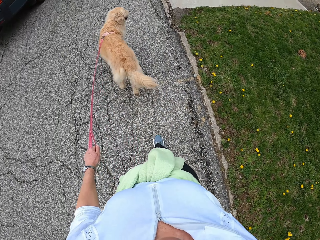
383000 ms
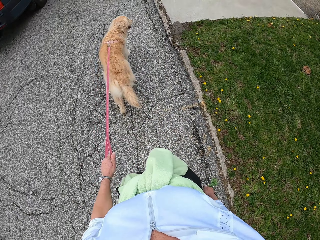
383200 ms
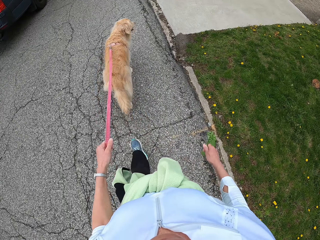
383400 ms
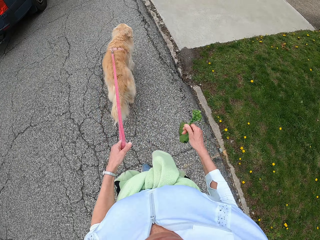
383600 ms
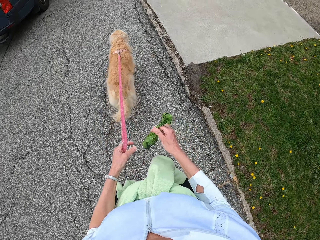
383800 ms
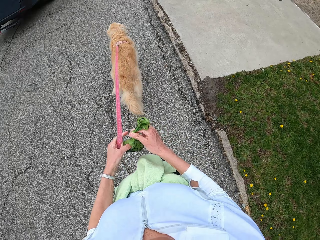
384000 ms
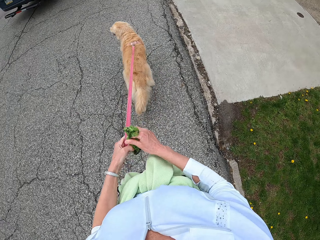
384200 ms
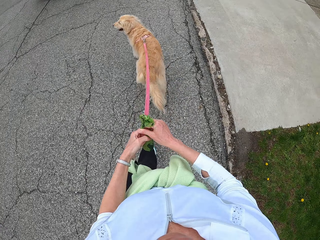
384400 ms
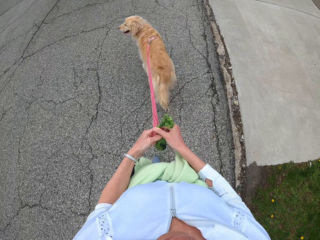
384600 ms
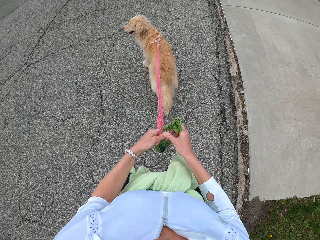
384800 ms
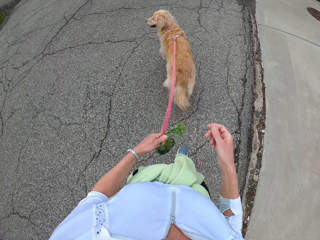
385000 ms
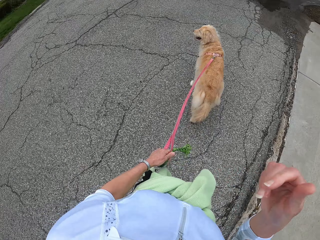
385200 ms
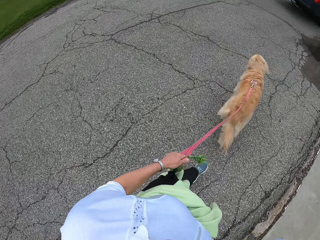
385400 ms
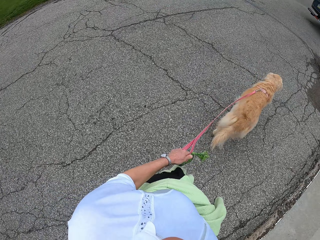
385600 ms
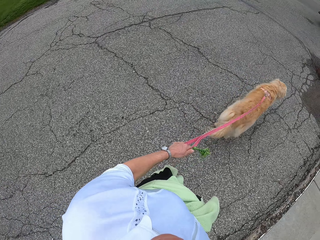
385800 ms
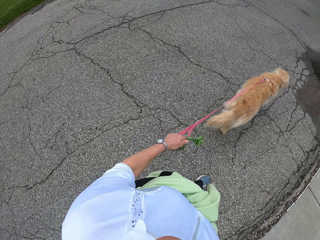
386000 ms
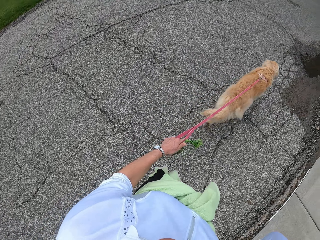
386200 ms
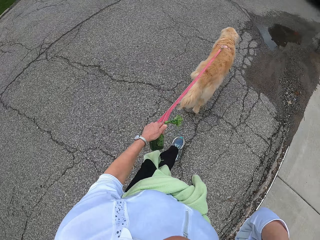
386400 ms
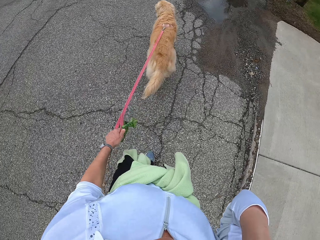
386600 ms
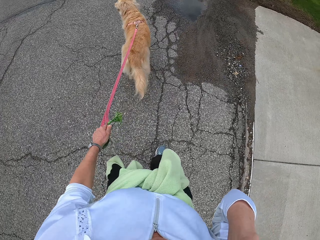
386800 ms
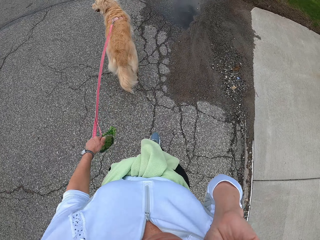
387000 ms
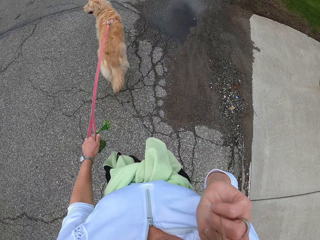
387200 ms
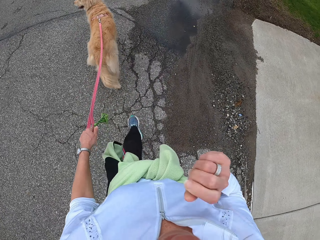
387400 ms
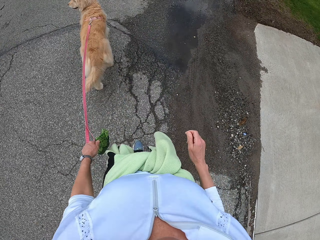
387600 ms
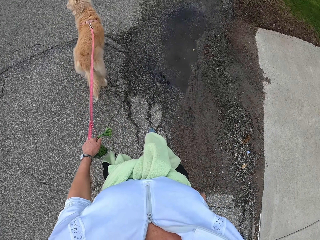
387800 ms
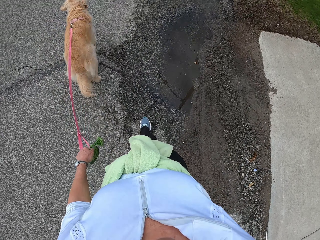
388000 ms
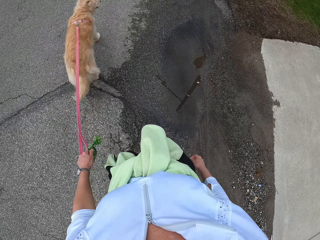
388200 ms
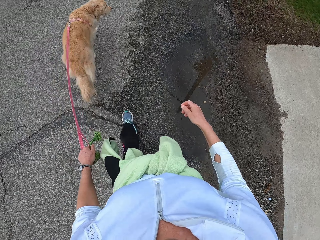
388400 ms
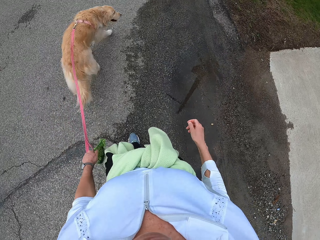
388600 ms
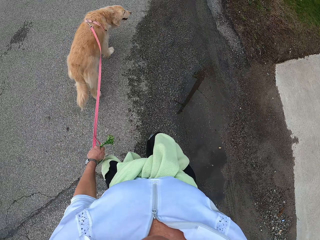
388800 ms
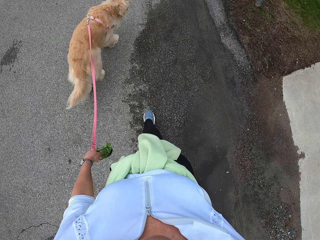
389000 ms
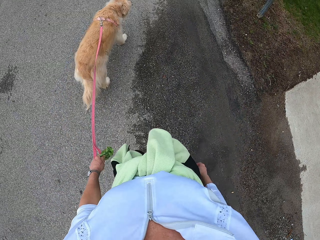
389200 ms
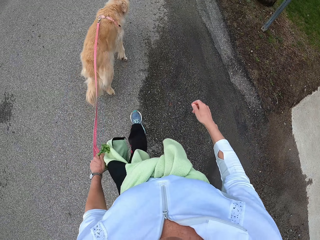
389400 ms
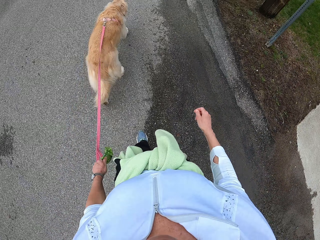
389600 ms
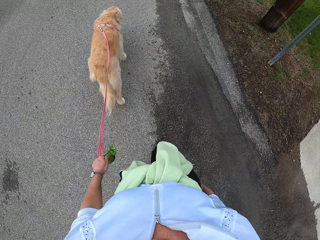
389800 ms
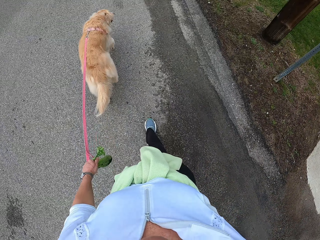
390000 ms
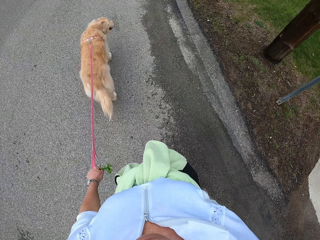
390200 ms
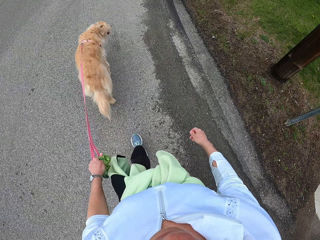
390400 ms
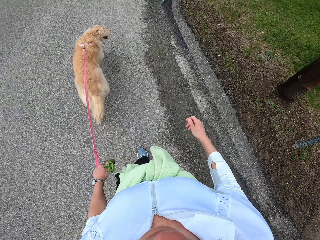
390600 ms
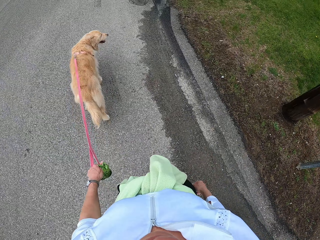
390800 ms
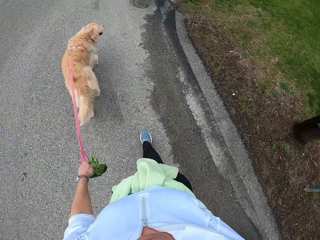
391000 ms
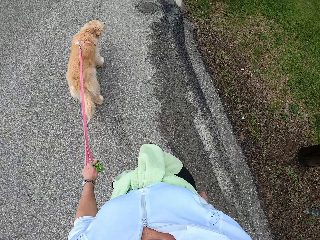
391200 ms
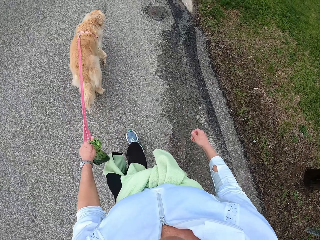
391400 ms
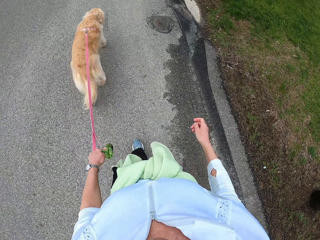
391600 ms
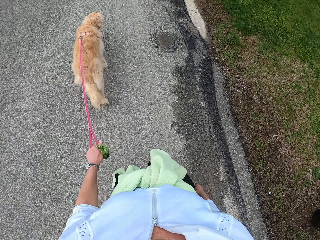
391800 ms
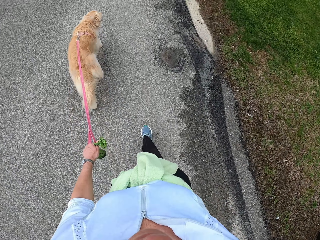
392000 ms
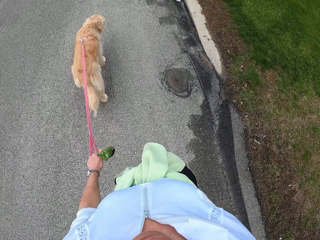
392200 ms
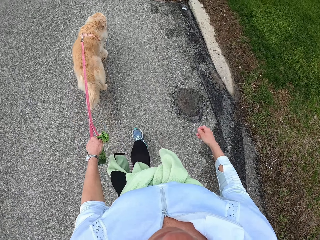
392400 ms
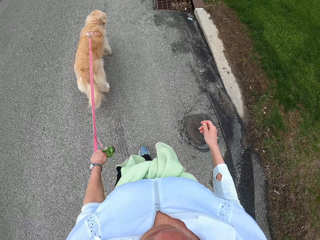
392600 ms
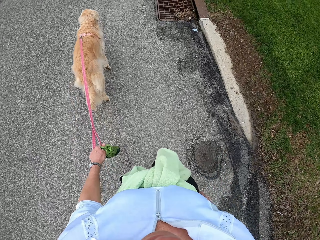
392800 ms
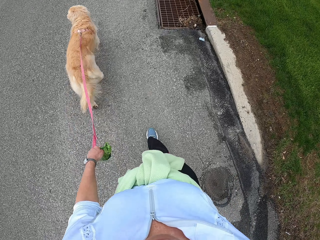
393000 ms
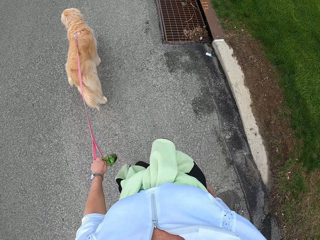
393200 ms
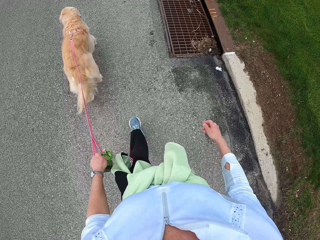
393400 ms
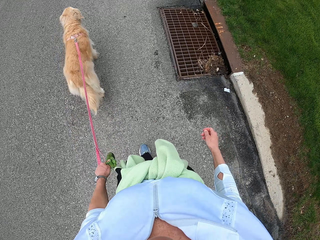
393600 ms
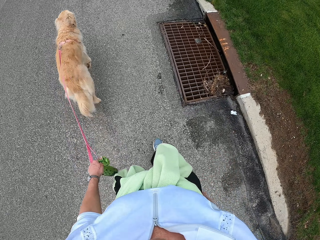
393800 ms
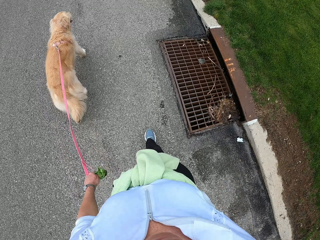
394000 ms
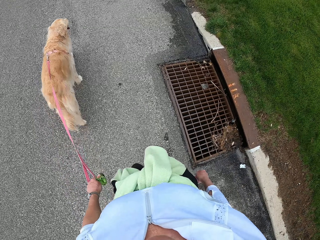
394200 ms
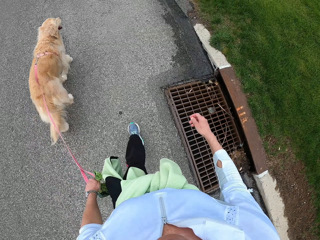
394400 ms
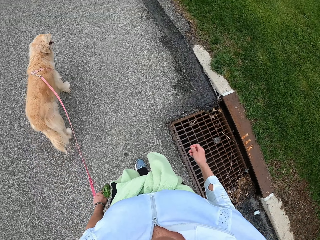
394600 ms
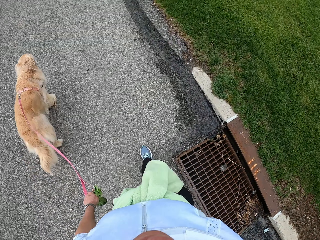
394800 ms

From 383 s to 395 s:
The camera wearer passes something from her right hand to her left hand. She touches her face with her right hand. She walks with a dog leashed.

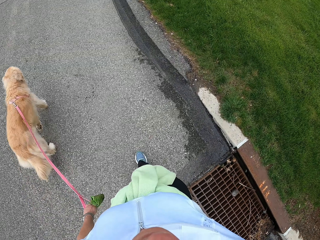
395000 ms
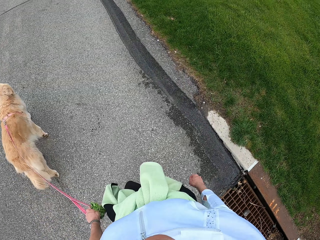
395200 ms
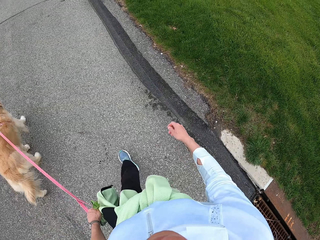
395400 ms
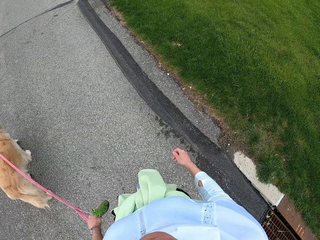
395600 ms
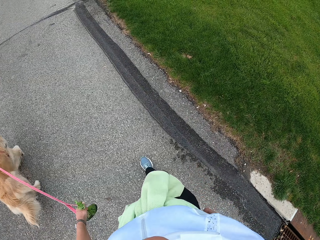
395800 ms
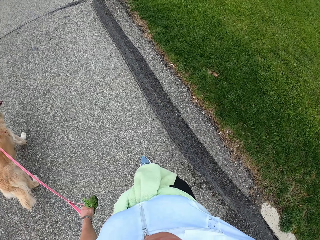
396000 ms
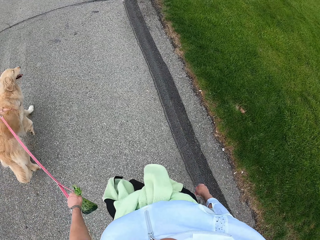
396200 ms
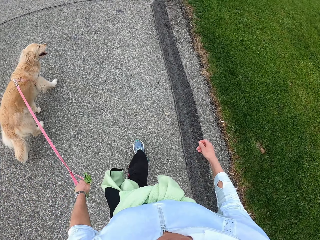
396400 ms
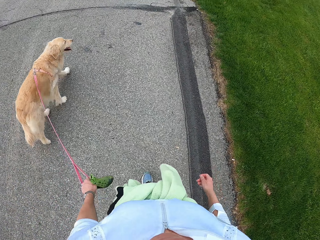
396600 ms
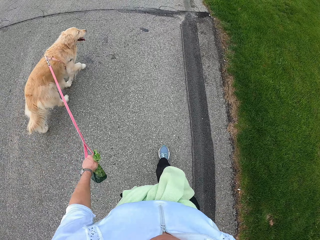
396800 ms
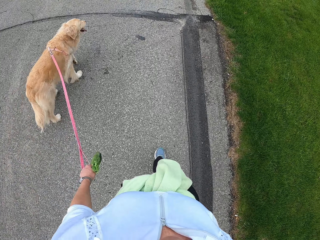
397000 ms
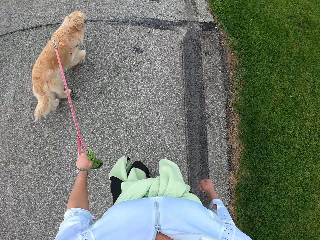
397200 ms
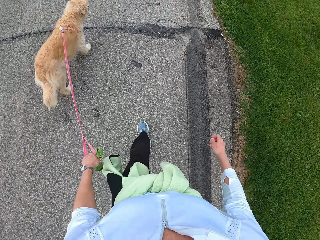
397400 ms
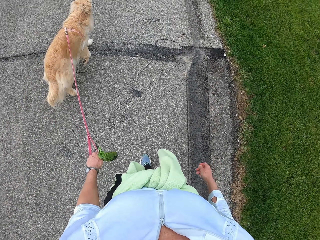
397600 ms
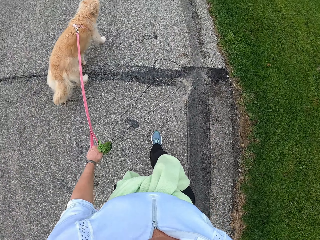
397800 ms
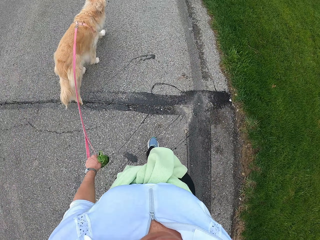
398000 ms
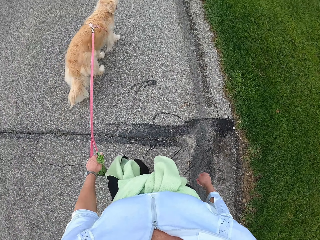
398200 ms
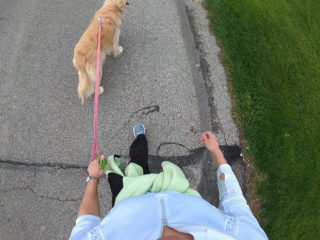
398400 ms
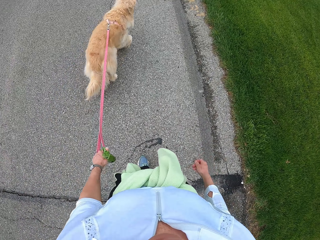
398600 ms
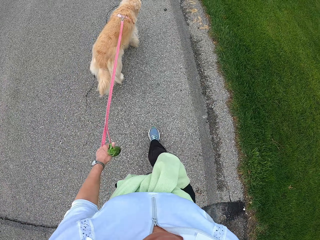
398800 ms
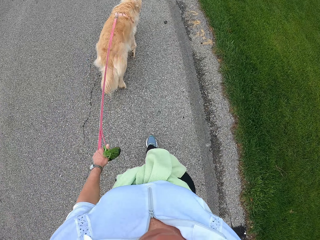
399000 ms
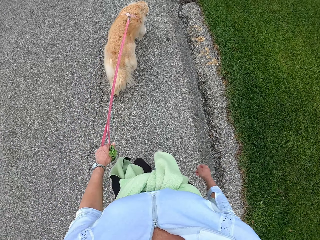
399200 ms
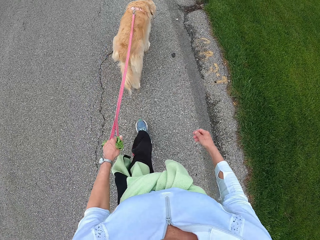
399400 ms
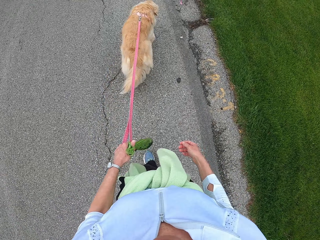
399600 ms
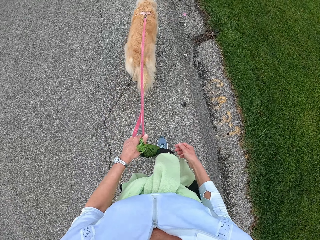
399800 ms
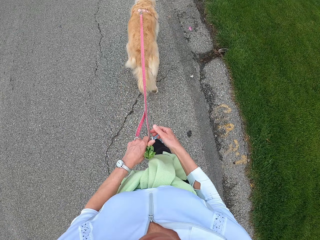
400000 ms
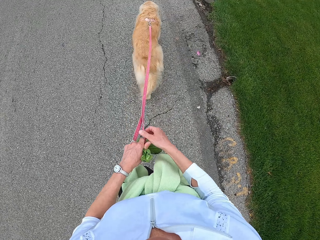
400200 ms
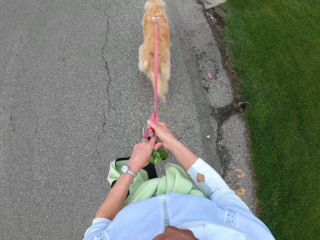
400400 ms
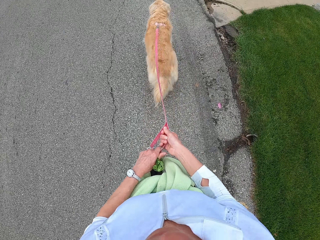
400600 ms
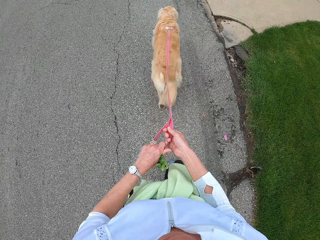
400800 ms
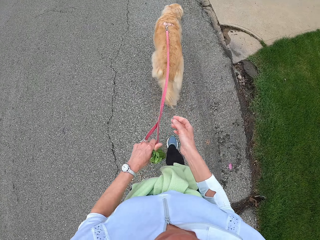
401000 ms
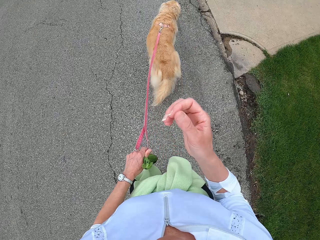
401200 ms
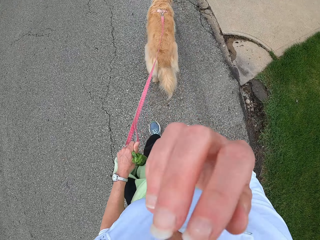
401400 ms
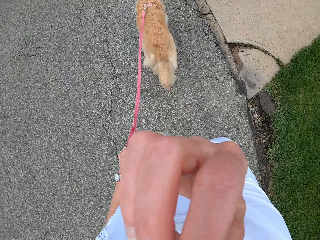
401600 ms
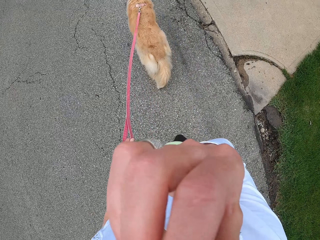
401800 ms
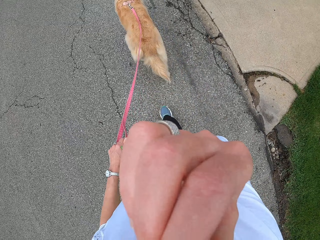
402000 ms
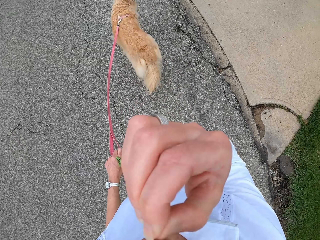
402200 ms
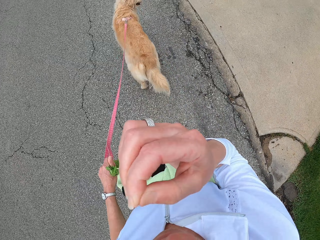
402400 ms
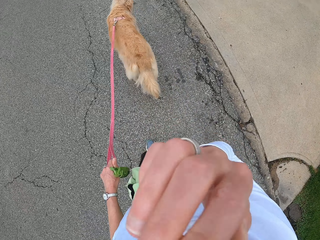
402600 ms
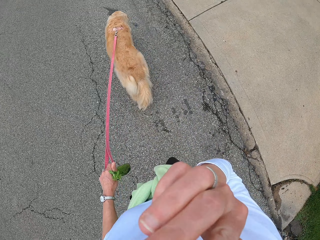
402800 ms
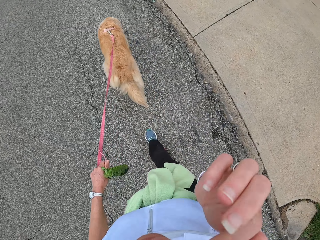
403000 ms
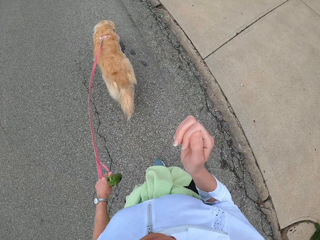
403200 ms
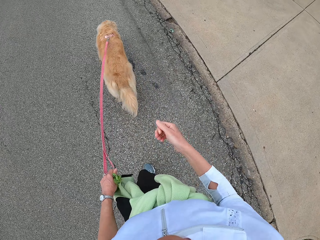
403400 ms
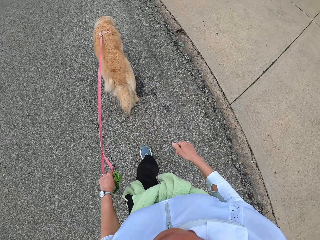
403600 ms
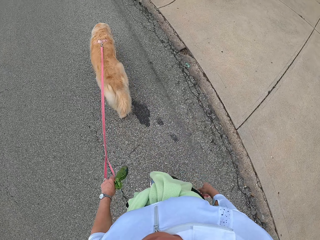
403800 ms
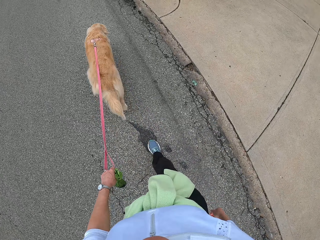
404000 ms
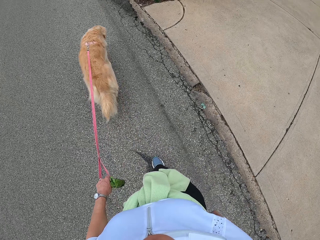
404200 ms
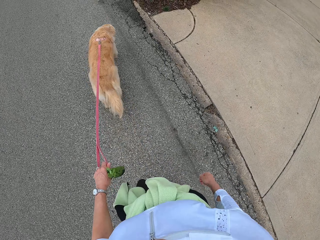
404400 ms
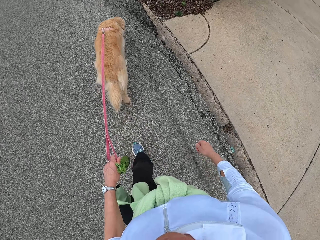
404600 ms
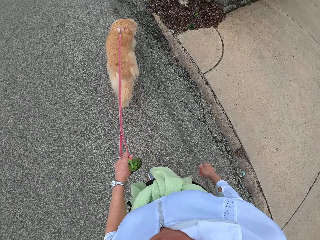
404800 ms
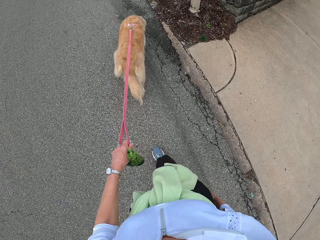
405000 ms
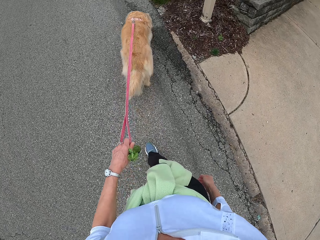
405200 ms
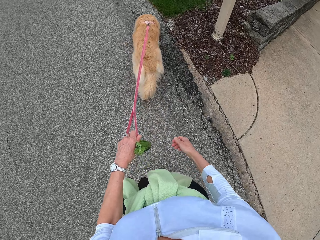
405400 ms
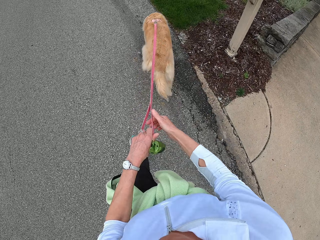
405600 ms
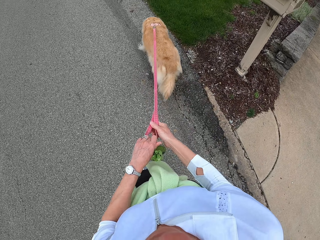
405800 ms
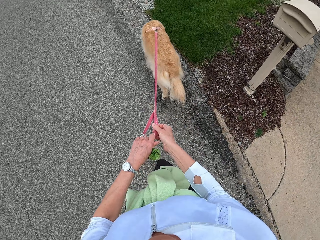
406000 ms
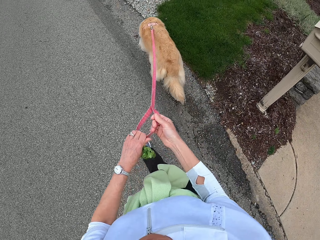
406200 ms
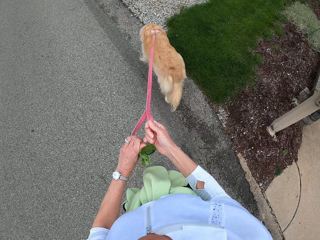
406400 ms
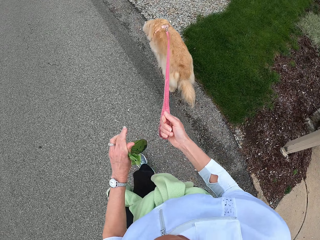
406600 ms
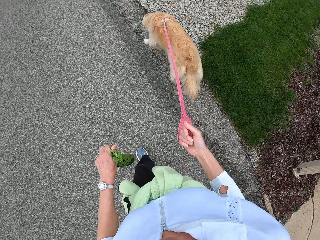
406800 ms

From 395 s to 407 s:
The camera wearer touches the dog chain with their left hand. They touch their face with their right hand. They walk with a dog leashed. They pass the dog leash from their left hand to right hand.
